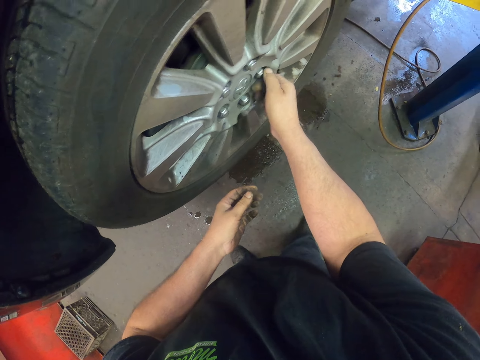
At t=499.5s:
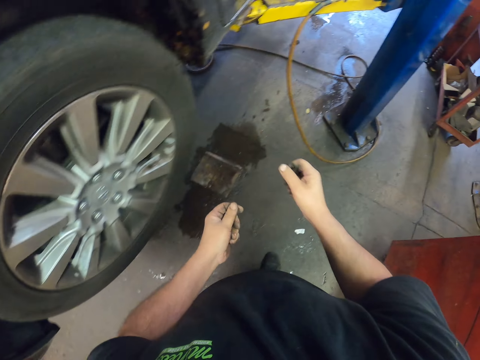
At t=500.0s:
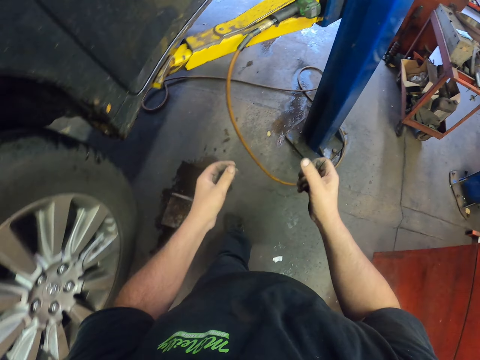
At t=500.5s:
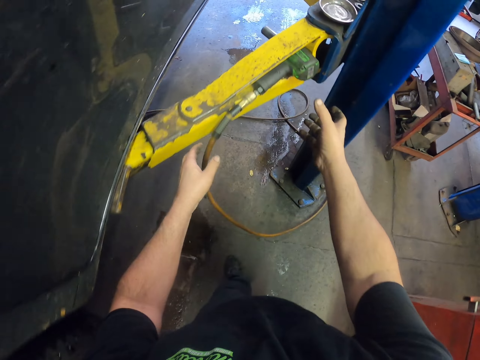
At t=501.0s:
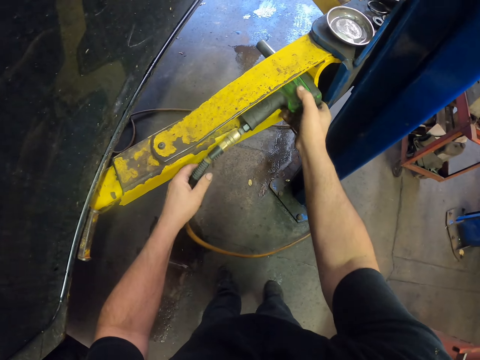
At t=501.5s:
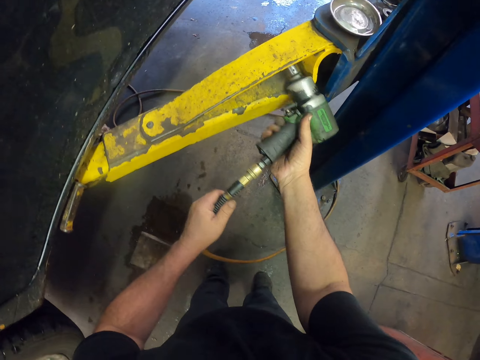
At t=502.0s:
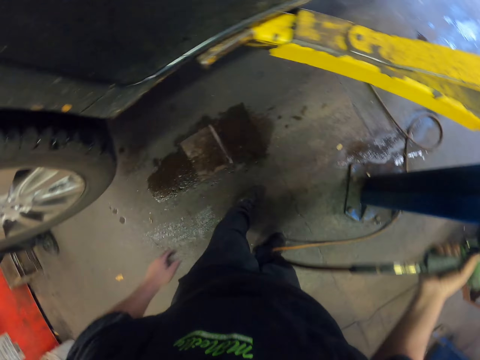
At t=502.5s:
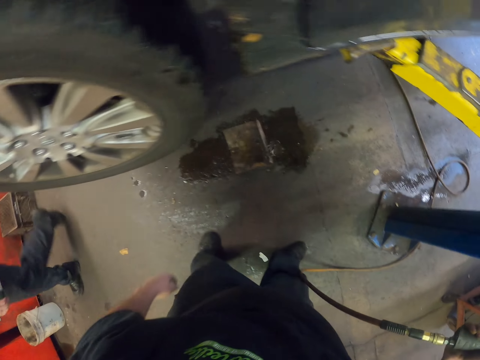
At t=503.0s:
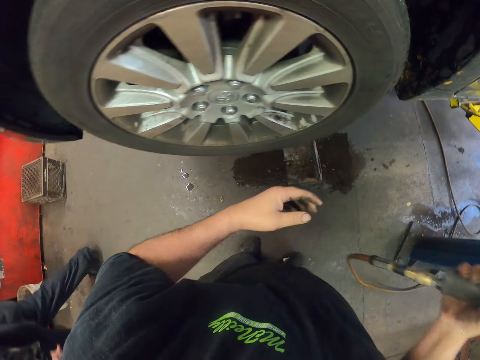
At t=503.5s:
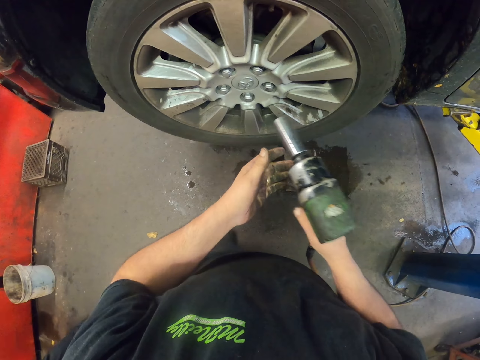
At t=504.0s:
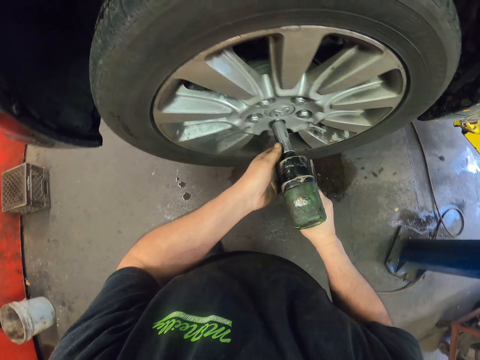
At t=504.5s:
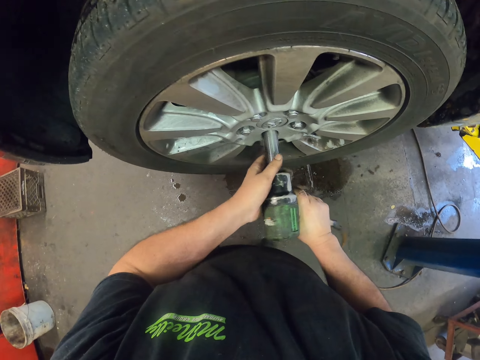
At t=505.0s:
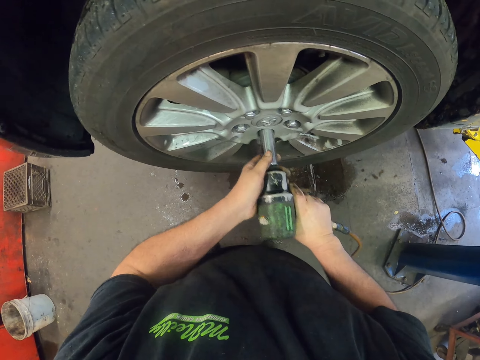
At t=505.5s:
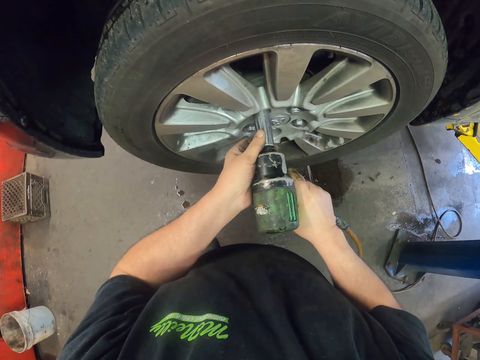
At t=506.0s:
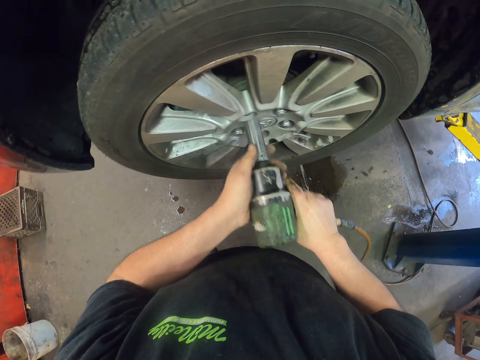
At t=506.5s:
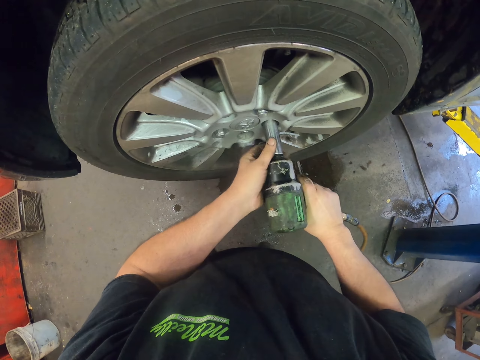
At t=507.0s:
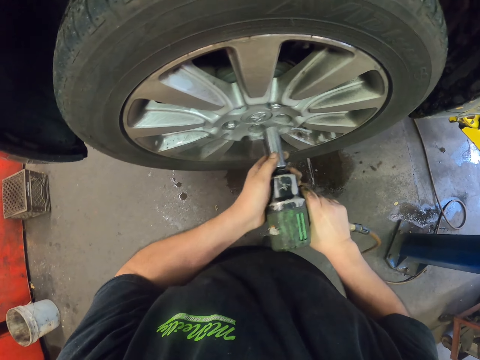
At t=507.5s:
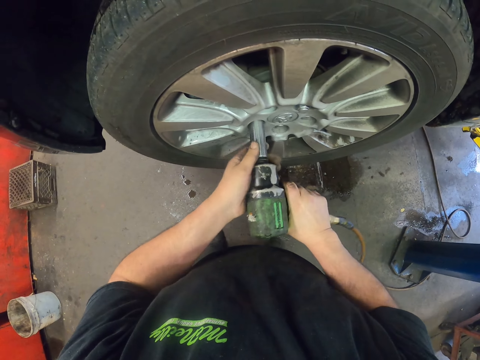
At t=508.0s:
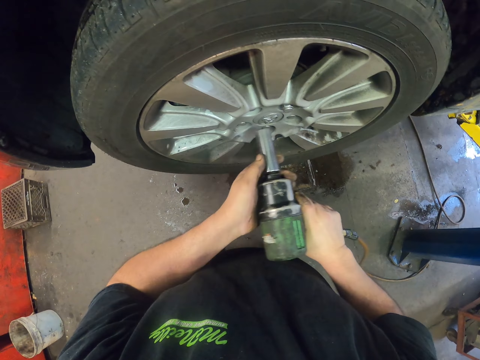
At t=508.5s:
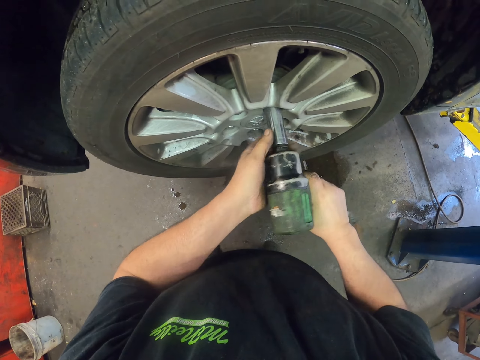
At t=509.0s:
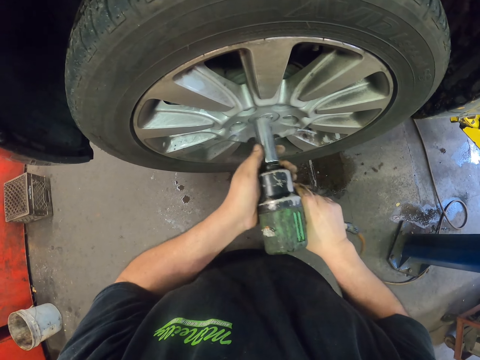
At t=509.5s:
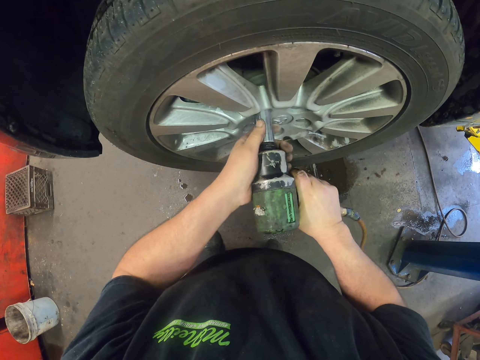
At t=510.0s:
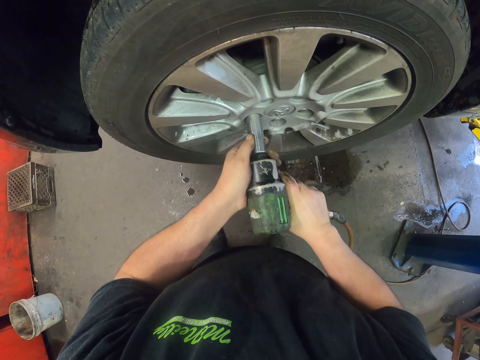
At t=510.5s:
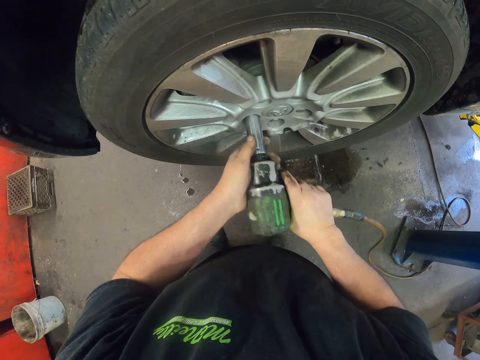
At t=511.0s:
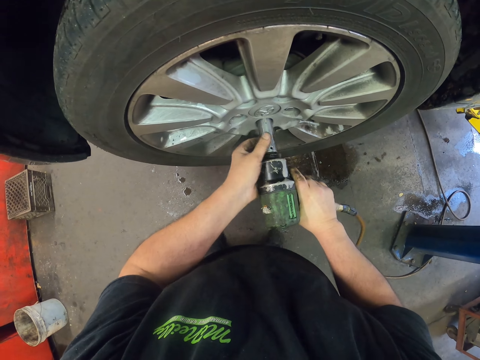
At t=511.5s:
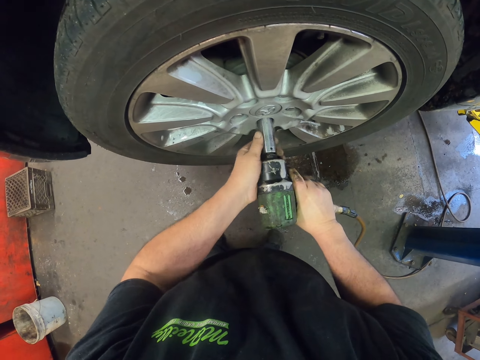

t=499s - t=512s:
The camera wearer takes an electric drill machine. They tighten the bolt in the wheel with the drill. They tighten the bolt with the drill repeatedly.

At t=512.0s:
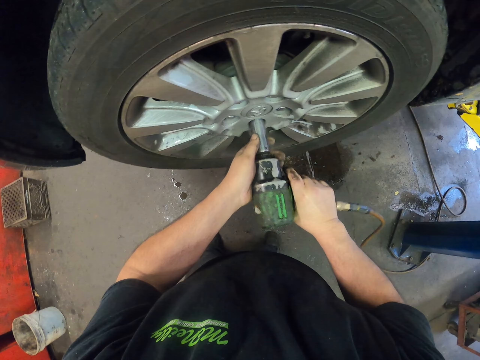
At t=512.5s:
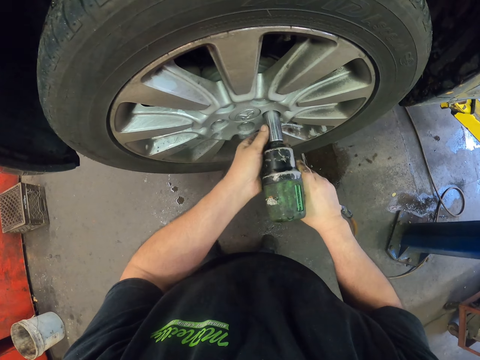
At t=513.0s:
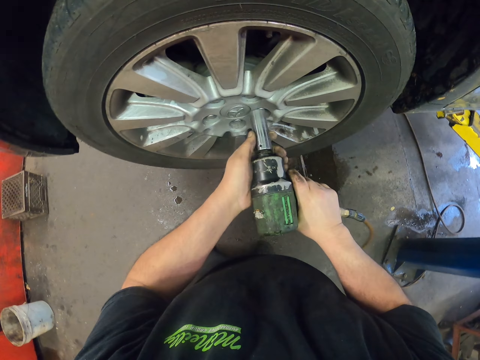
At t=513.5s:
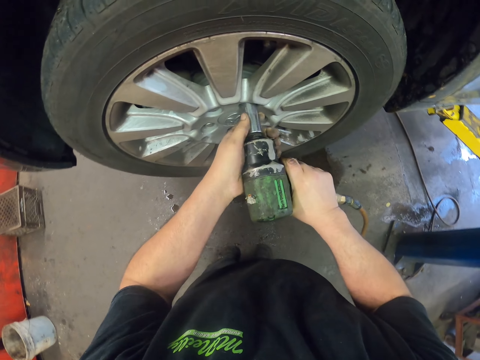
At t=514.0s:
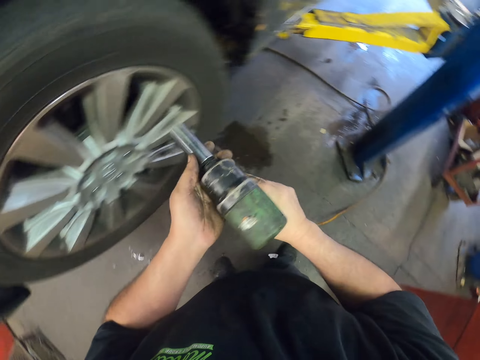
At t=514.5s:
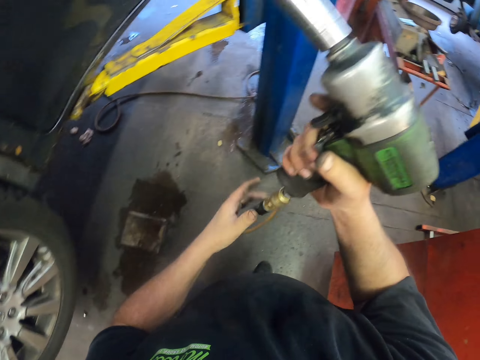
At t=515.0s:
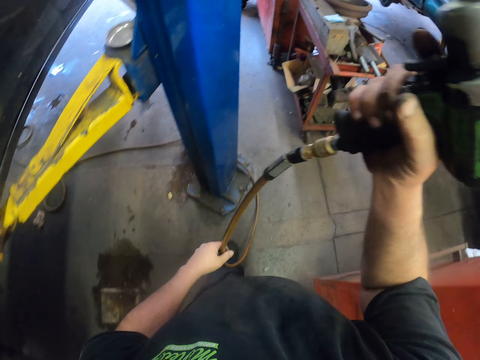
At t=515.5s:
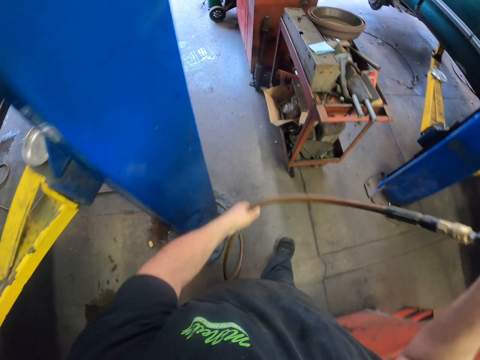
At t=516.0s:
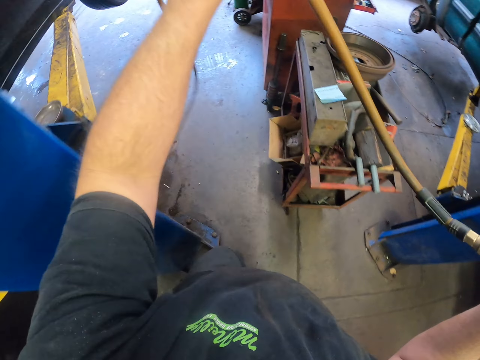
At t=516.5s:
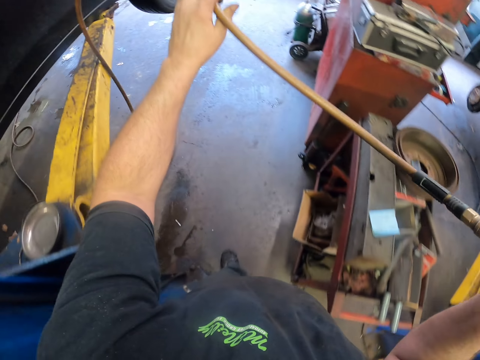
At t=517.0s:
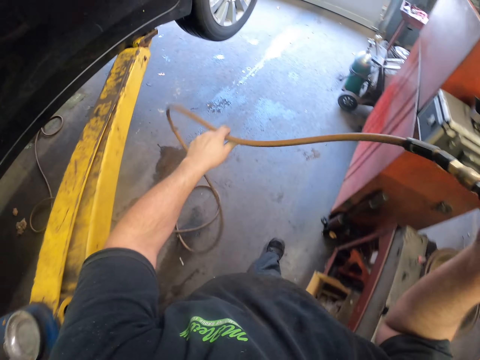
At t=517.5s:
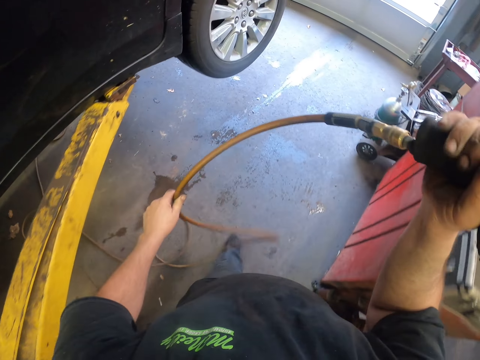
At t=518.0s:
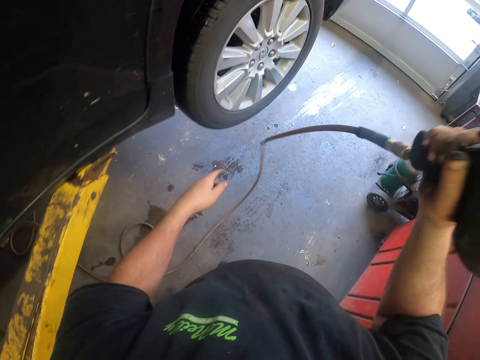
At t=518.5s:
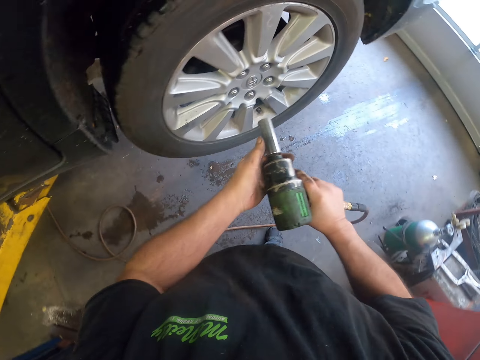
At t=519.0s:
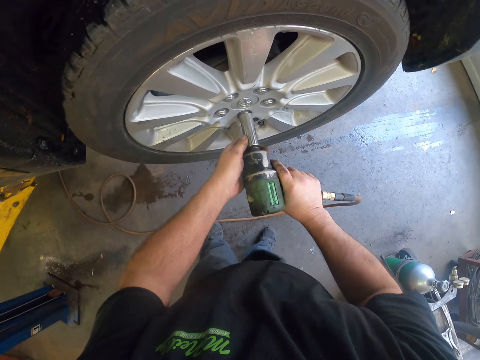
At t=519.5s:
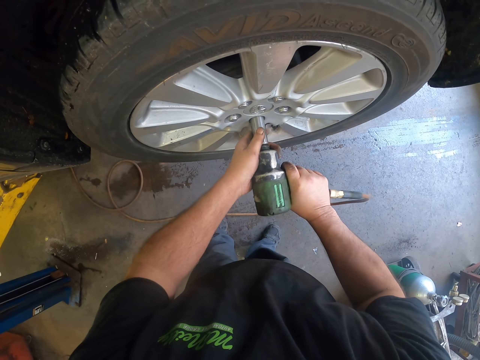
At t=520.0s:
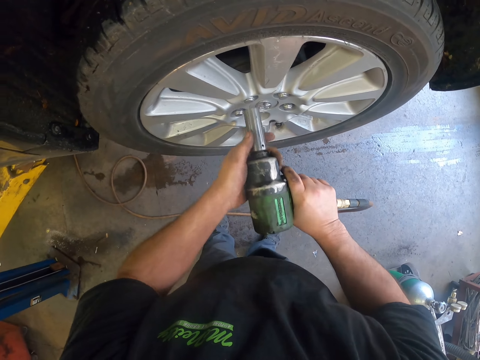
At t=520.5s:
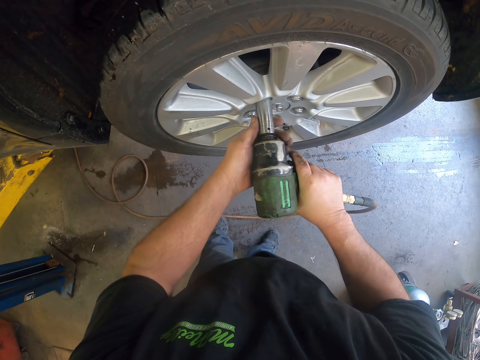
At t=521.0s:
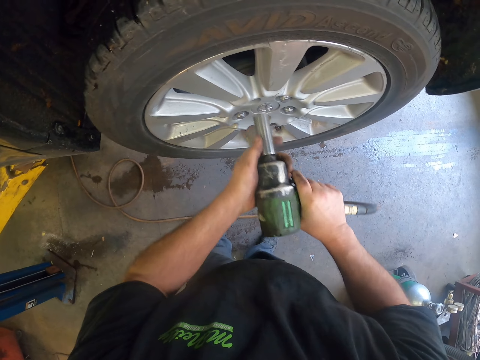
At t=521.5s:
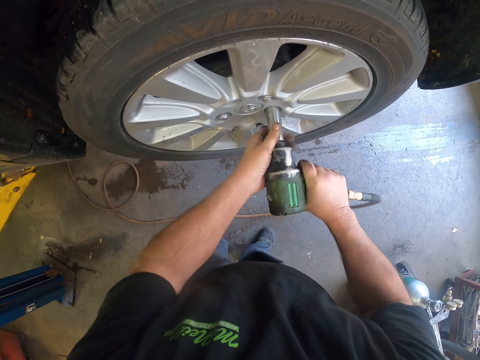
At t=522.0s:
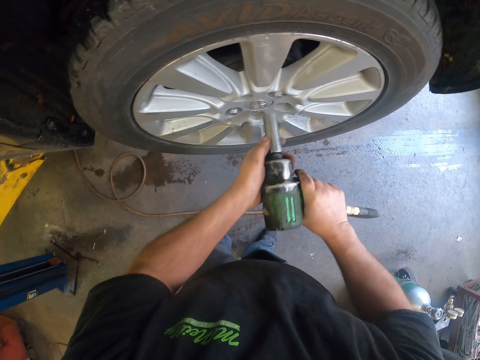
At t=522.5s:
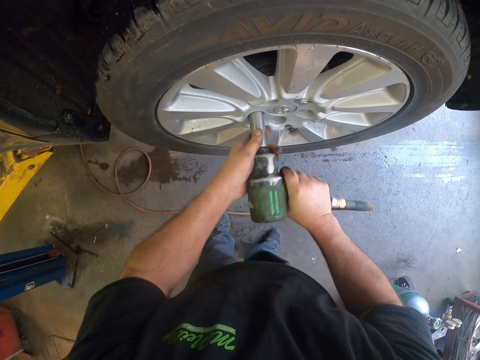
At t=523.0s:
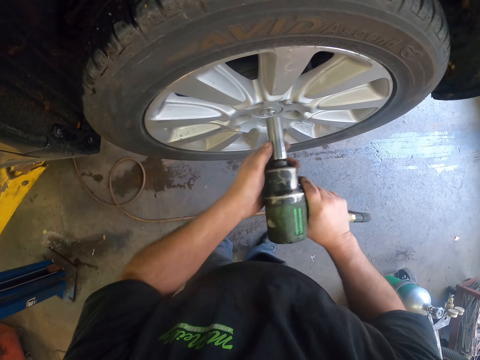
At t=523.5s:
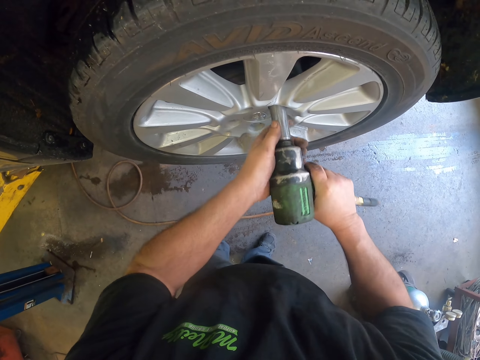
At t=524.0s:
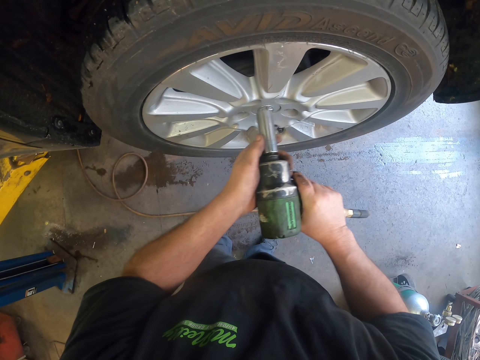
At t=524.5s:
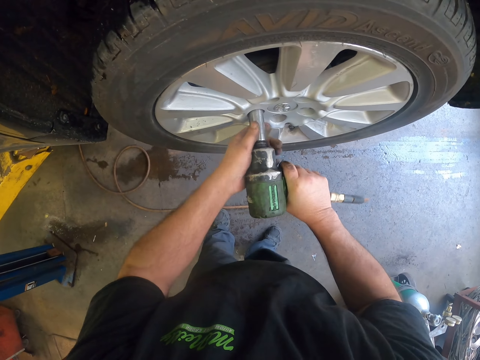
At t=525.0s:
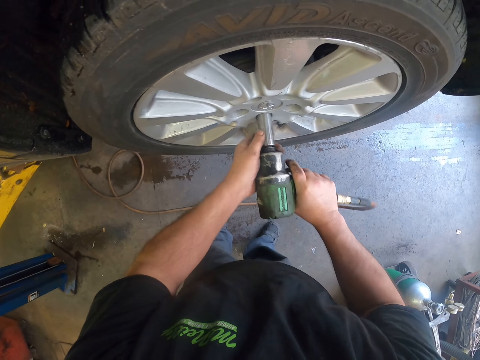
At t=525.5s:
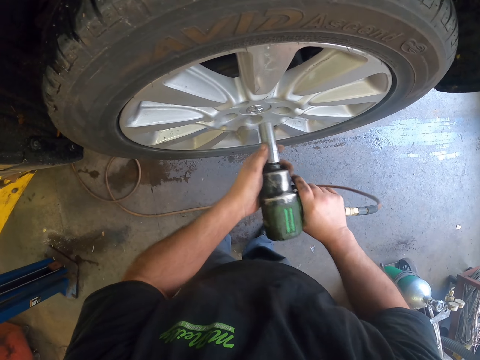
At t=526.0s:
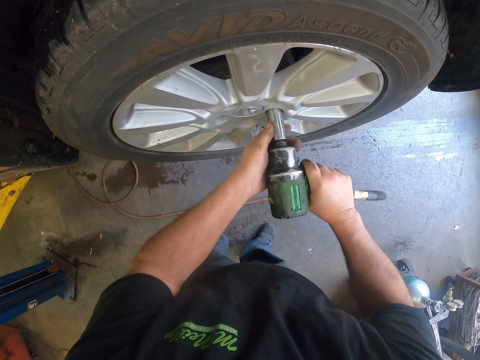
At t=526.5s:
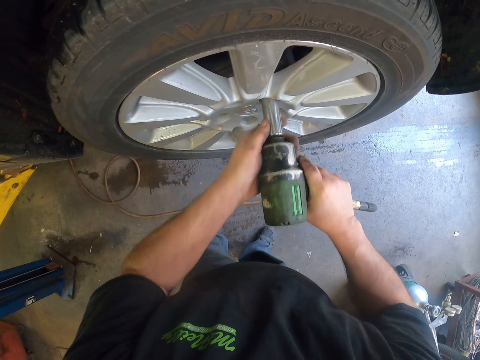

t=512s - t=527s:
The camera wearer tightens the bolt with a drill. They hold the drill. They walk around the car and hold the cable. They tighten the bolt in the wheel with the drill.
